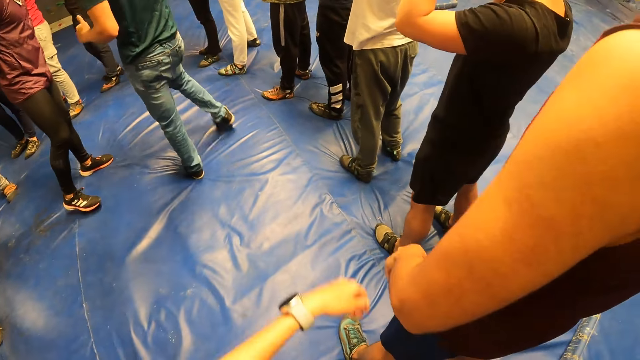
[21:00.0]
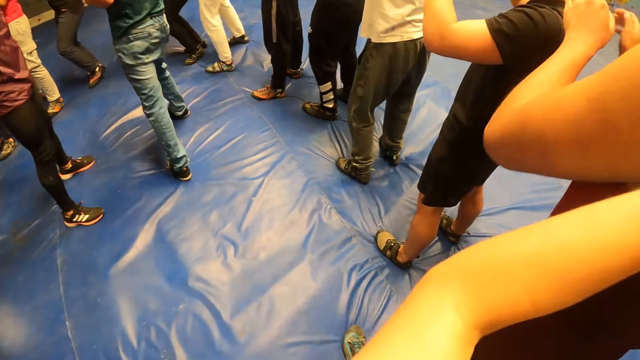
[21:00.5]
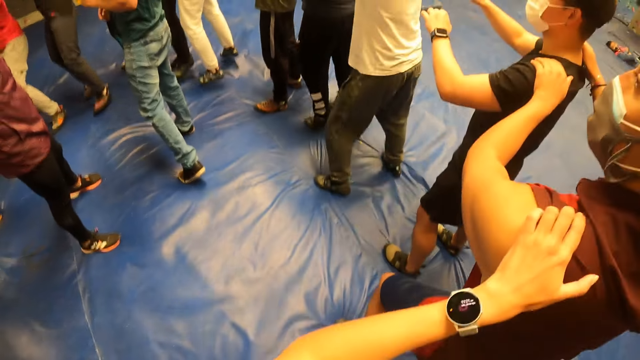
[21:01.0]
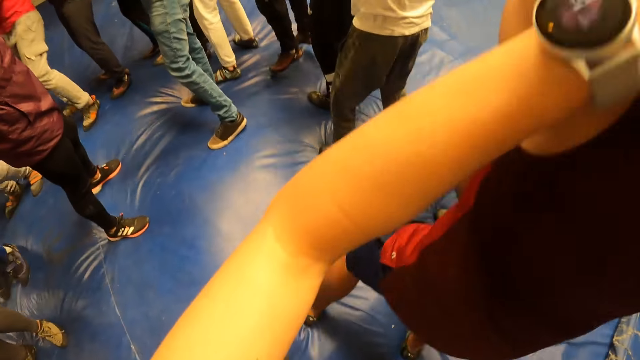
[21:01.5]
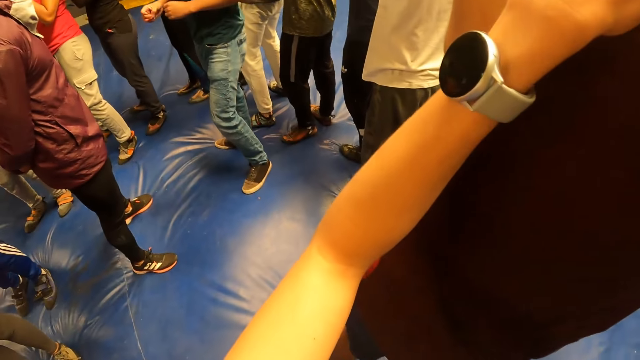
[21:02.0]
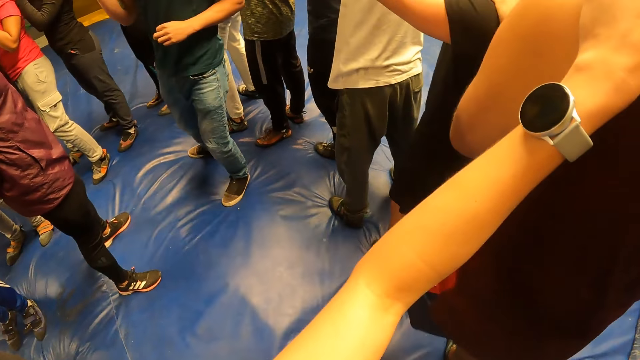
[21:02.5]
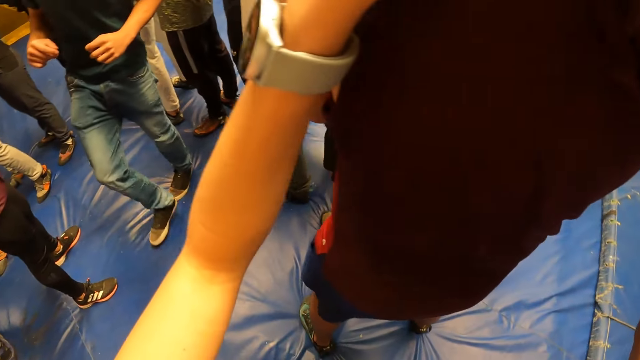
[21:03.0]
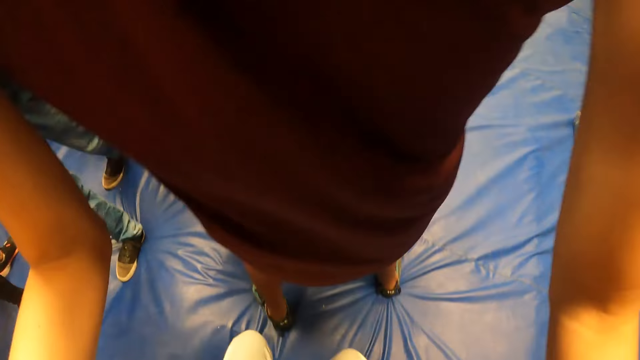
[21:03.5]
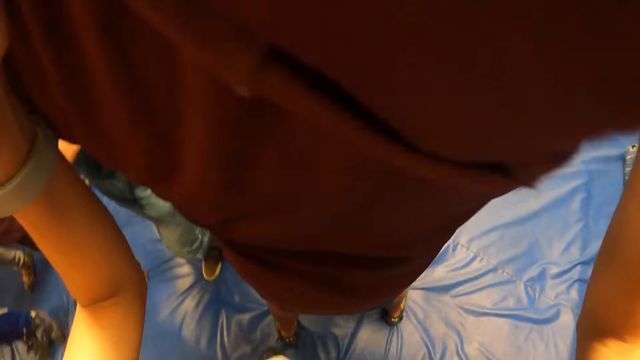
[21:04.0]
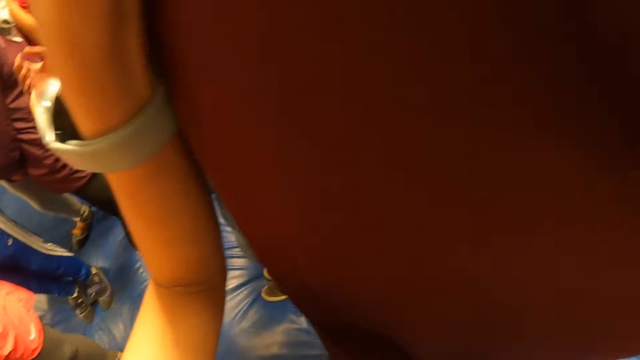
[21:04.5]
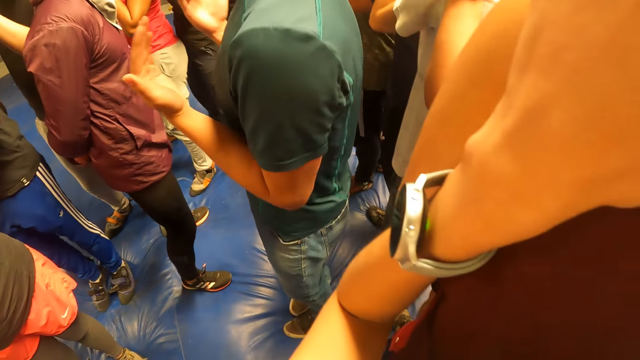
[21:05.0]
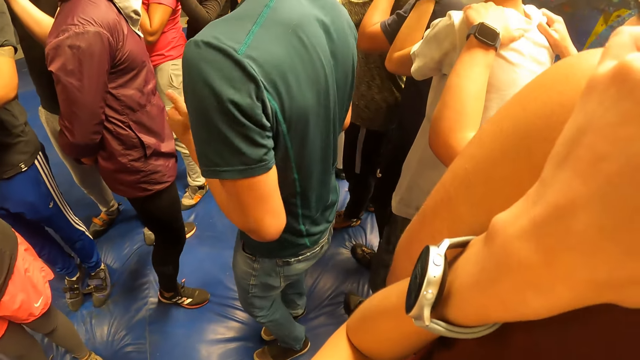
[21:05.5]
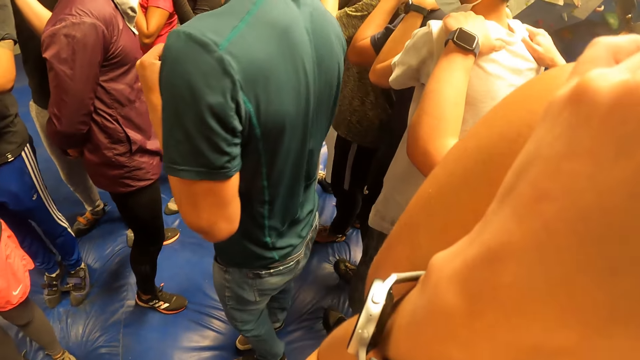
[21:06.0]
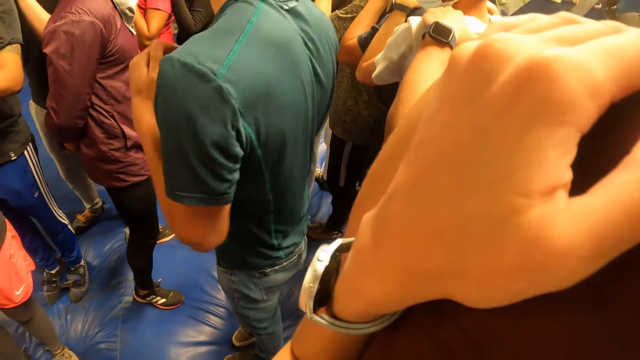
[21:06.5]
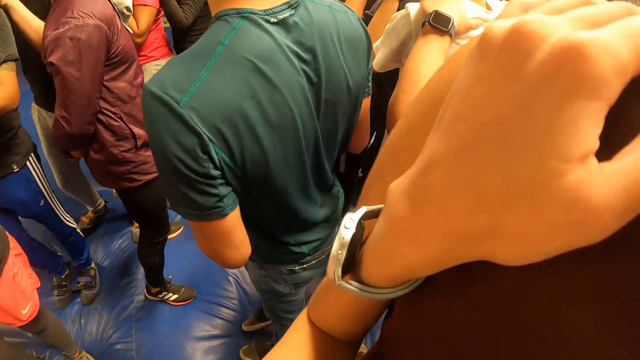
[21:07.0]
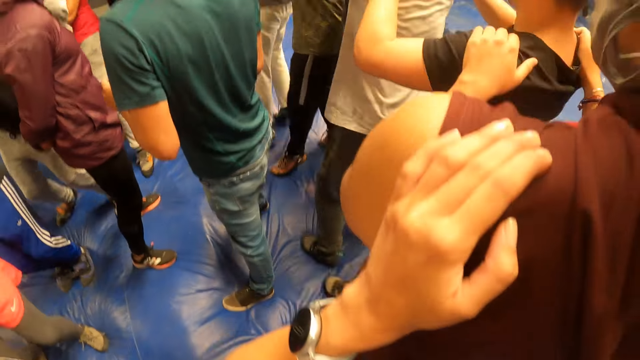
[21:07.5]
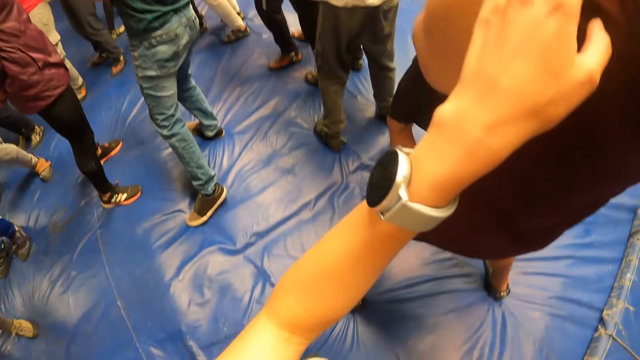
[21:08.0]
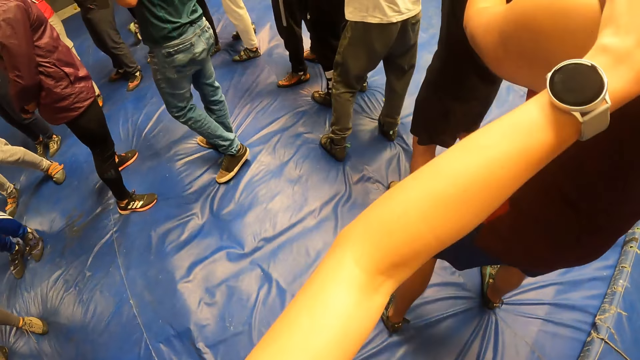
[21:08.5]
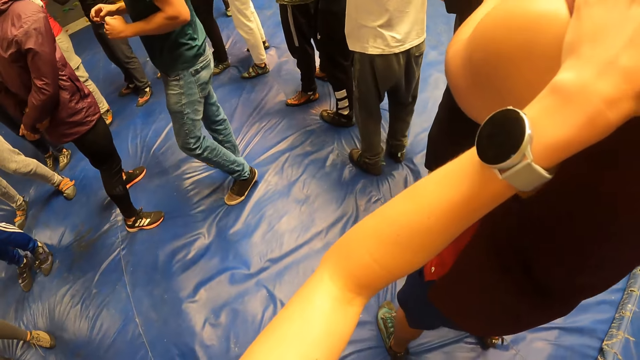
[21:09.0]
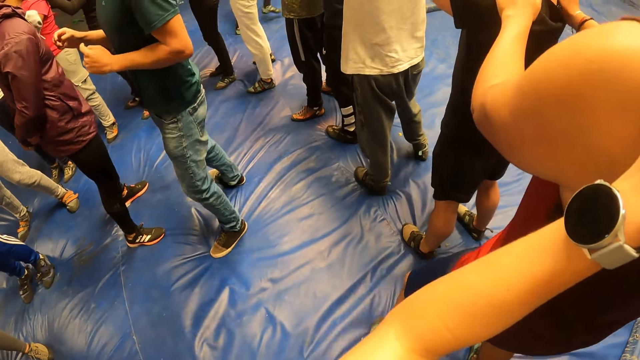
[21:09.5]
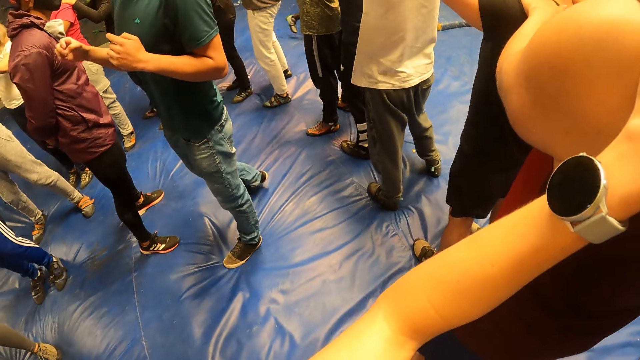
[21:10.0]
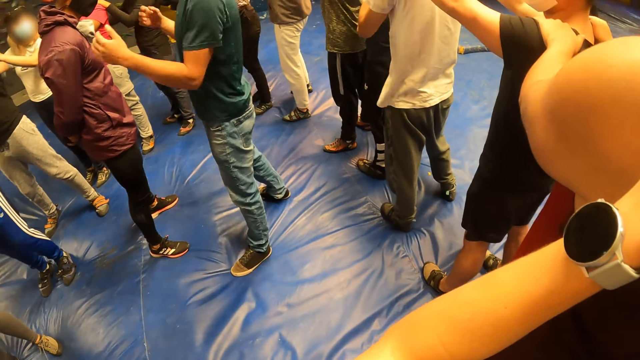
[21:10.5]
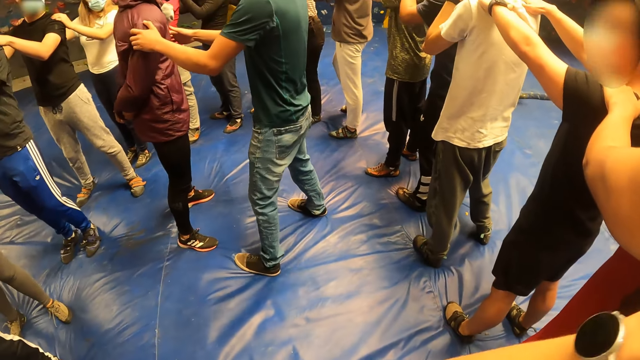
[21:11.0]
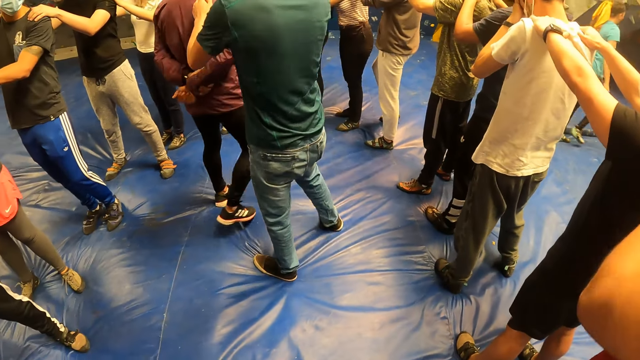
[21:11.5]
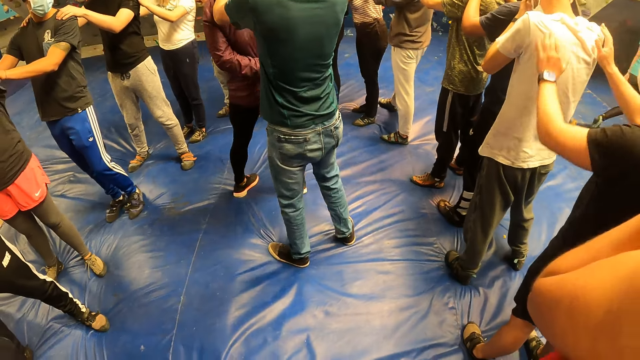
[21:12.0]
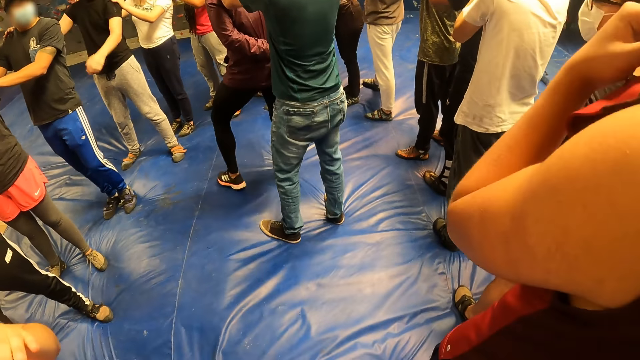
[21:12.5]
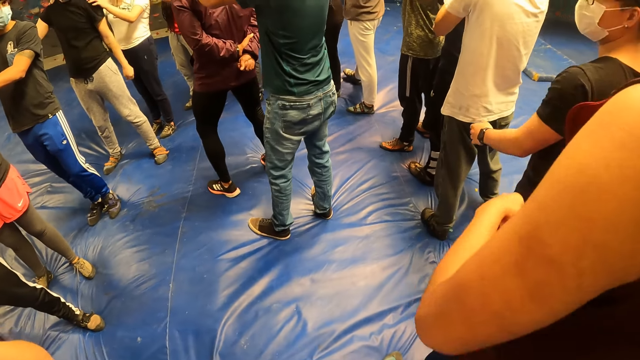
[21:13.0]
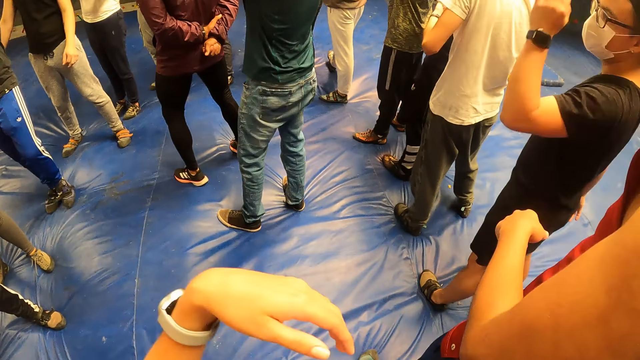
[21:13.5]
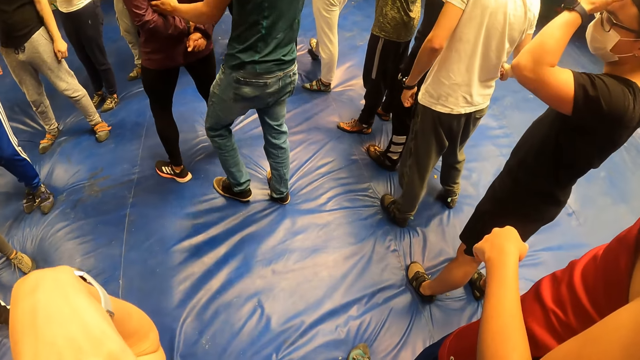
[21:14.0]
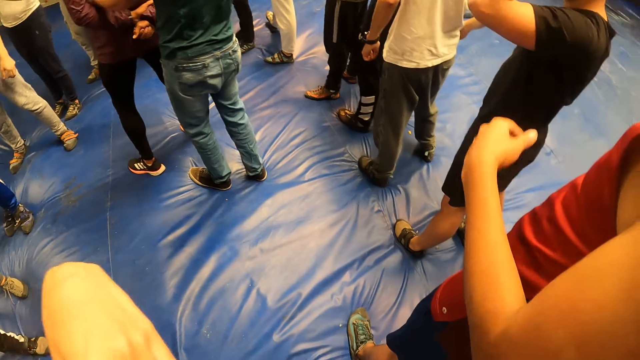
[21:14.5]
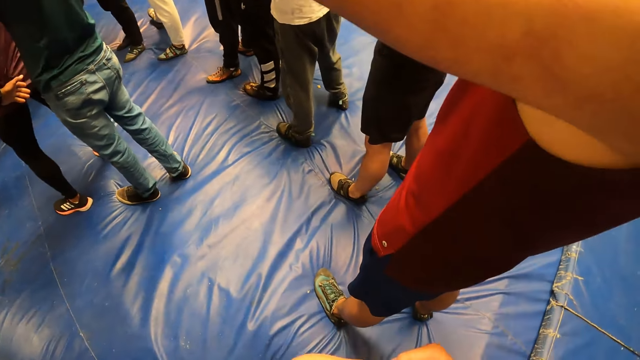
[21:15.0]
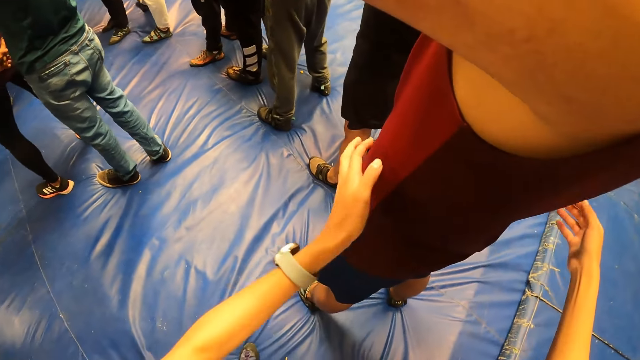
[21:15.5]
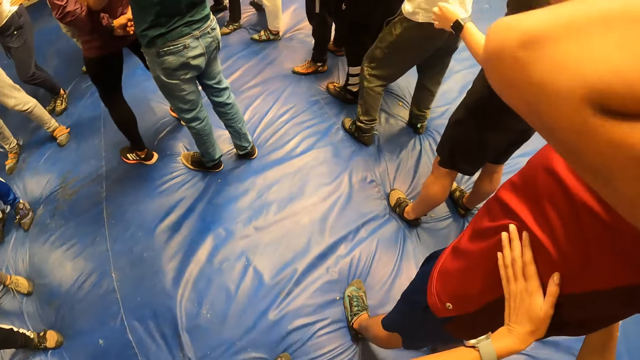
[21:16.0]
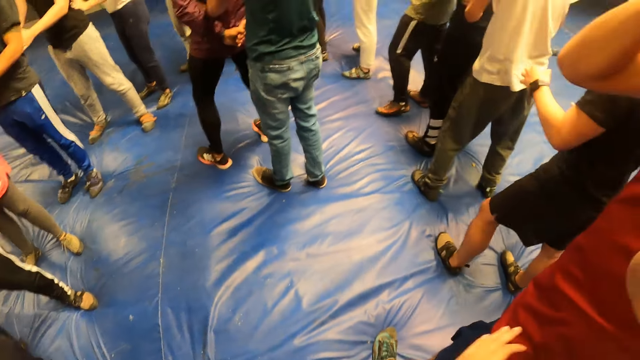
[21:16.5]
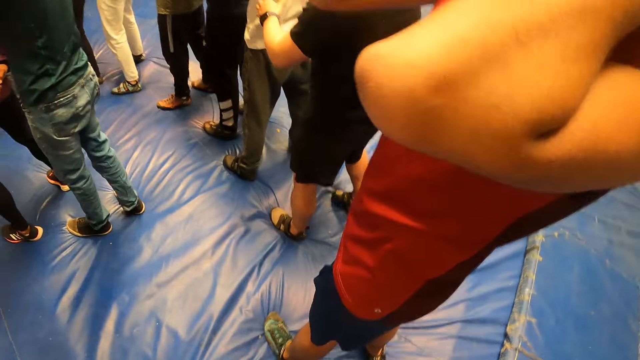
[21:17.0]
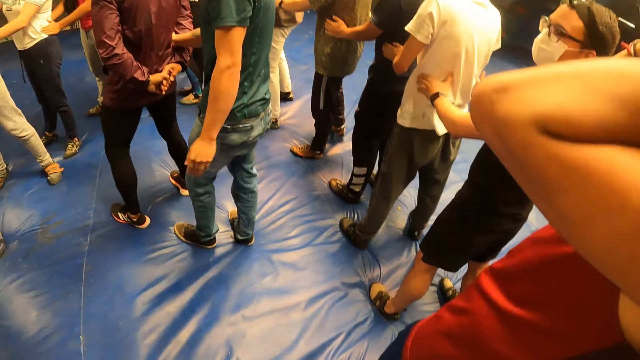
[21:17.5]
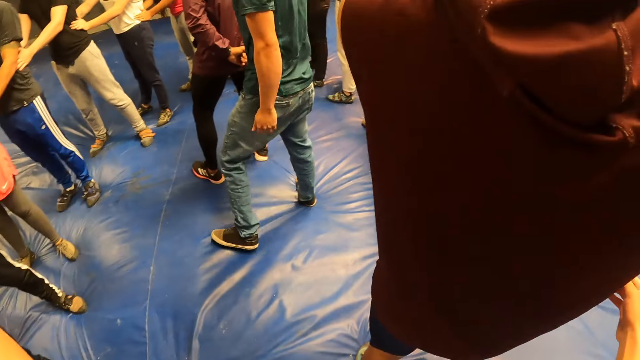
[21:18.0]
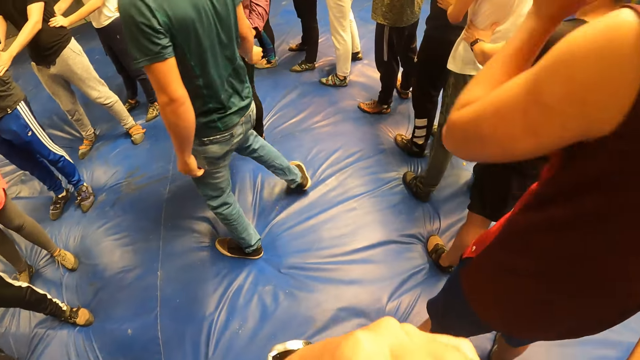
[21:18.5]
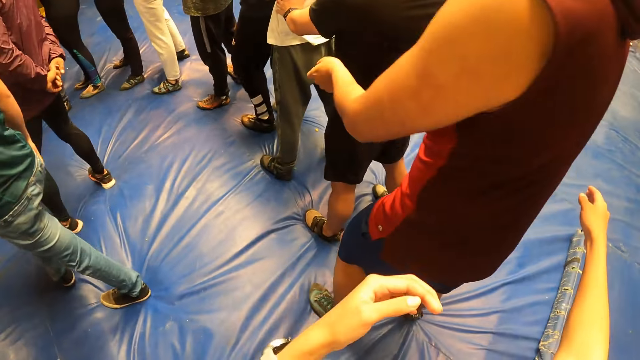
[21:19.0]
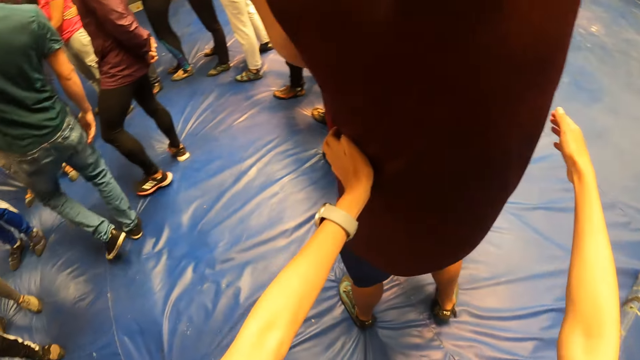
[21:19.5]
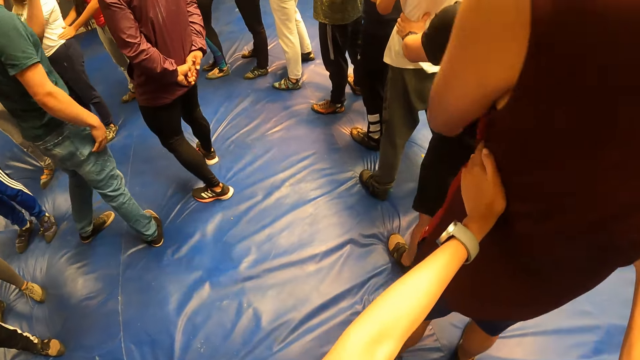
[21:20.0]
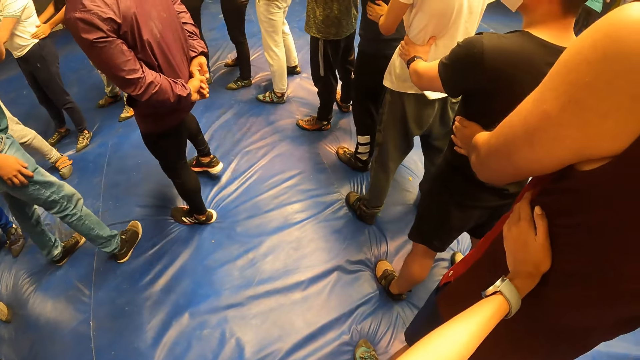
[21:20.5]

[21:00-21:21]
A man holds another man. The other man turns. The camera wearer looks down.
